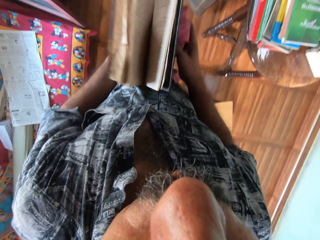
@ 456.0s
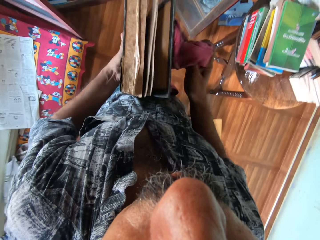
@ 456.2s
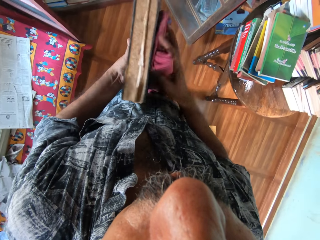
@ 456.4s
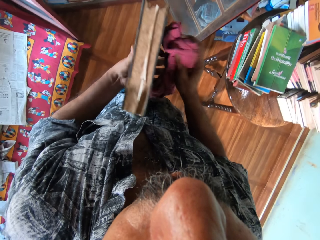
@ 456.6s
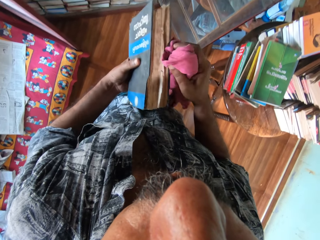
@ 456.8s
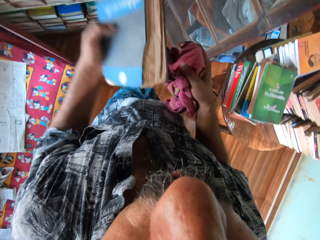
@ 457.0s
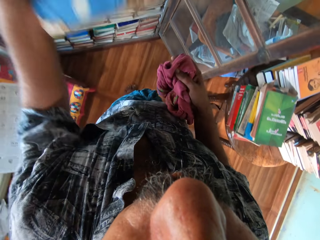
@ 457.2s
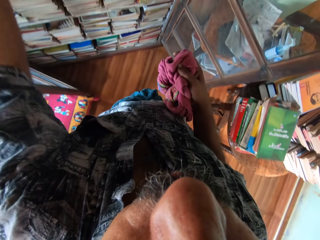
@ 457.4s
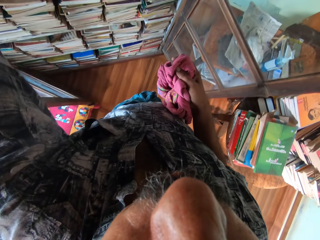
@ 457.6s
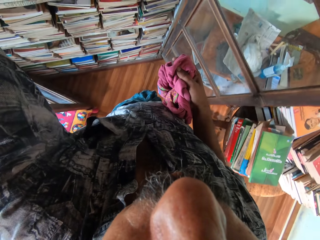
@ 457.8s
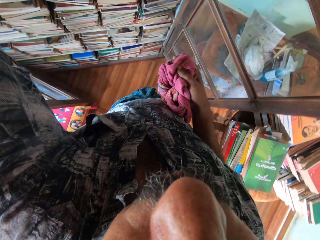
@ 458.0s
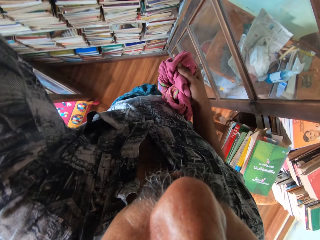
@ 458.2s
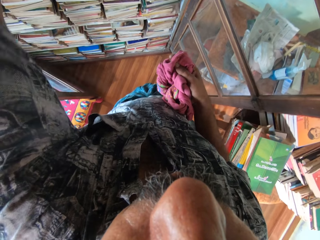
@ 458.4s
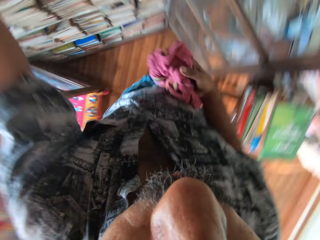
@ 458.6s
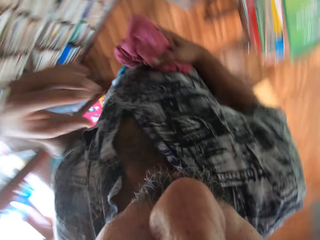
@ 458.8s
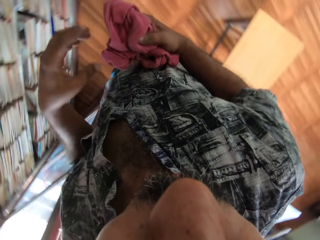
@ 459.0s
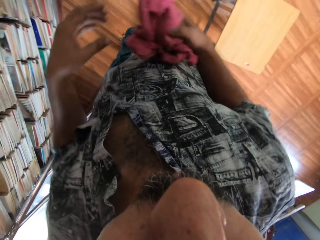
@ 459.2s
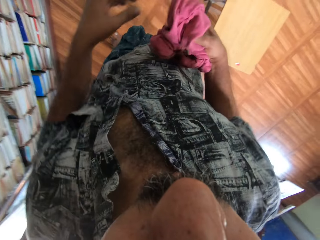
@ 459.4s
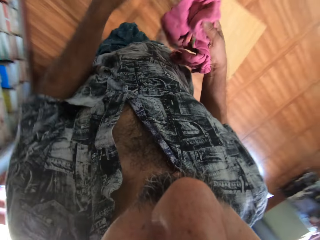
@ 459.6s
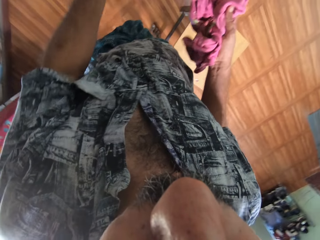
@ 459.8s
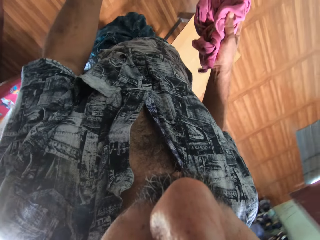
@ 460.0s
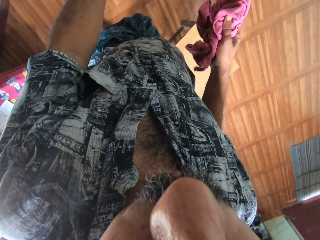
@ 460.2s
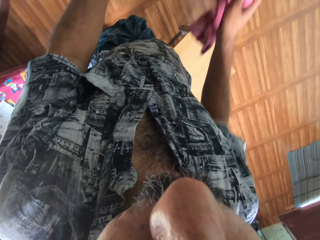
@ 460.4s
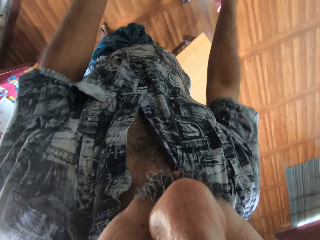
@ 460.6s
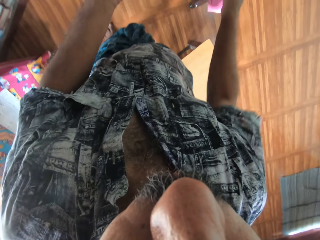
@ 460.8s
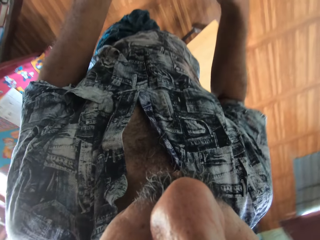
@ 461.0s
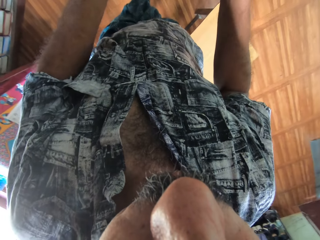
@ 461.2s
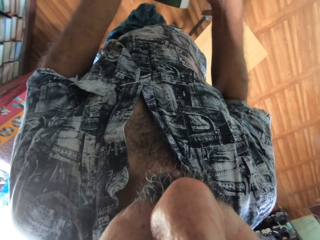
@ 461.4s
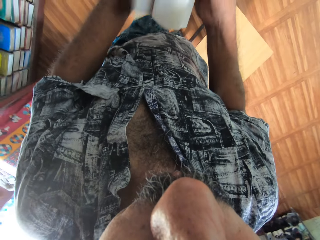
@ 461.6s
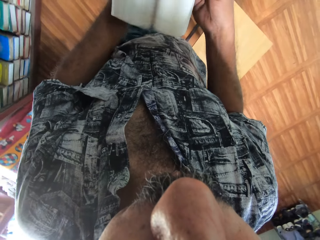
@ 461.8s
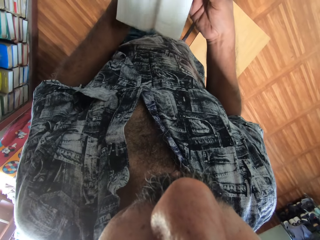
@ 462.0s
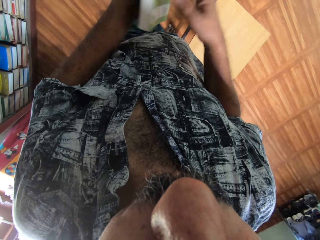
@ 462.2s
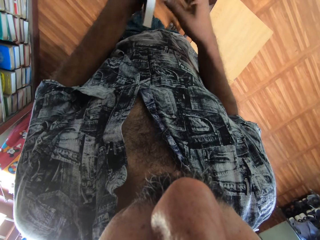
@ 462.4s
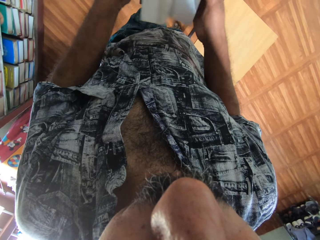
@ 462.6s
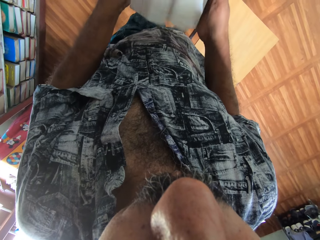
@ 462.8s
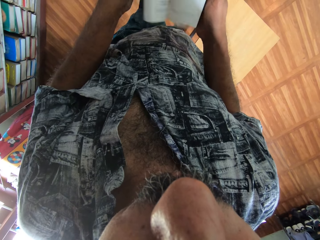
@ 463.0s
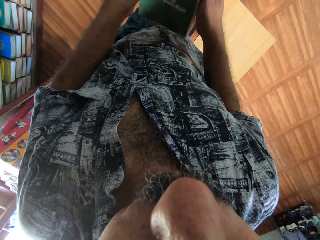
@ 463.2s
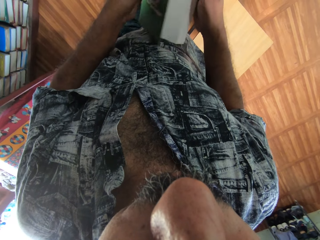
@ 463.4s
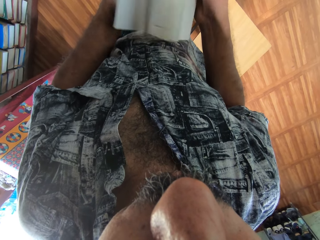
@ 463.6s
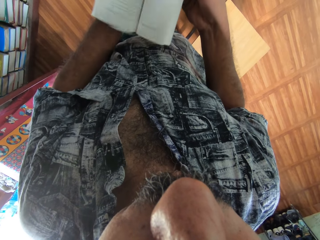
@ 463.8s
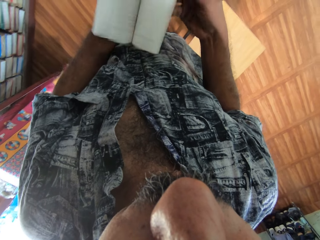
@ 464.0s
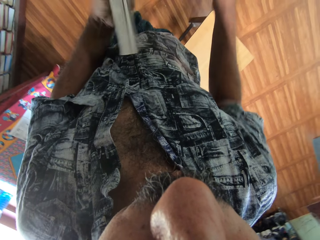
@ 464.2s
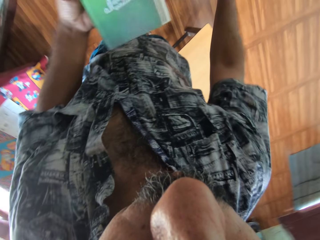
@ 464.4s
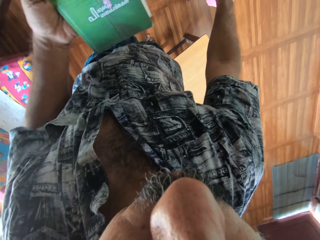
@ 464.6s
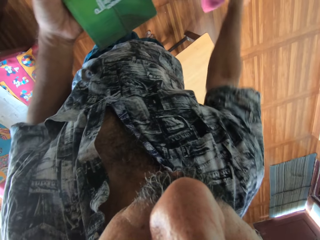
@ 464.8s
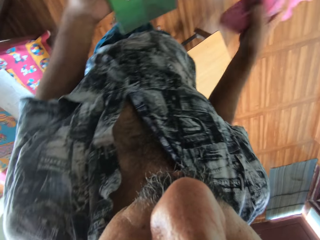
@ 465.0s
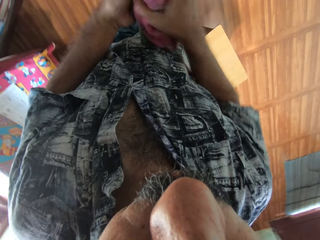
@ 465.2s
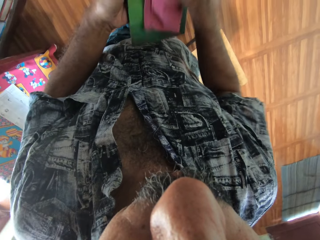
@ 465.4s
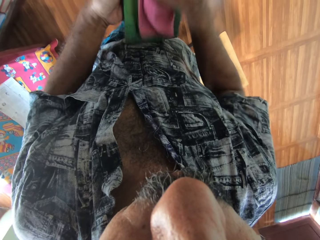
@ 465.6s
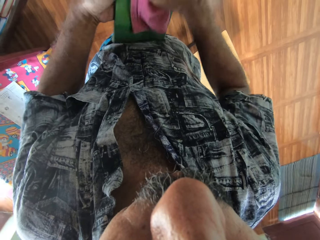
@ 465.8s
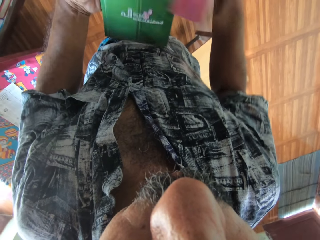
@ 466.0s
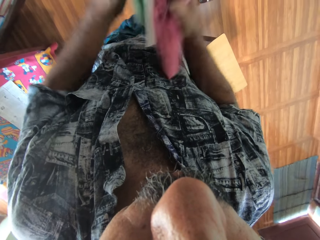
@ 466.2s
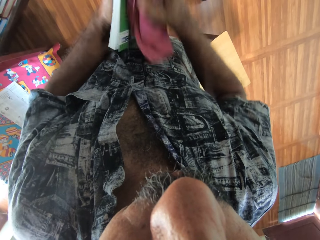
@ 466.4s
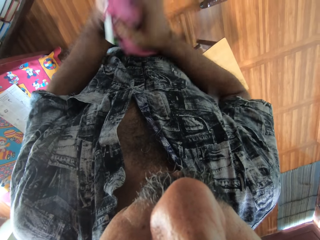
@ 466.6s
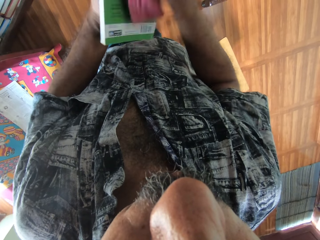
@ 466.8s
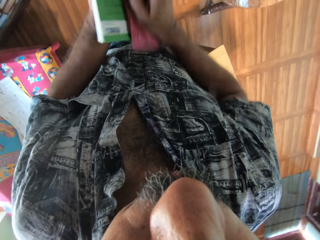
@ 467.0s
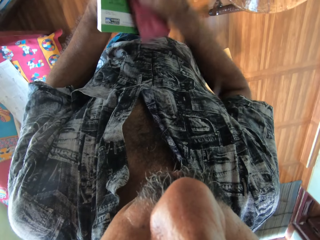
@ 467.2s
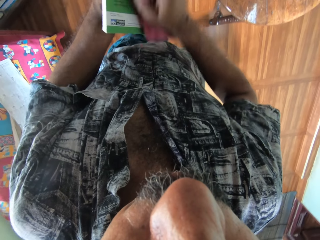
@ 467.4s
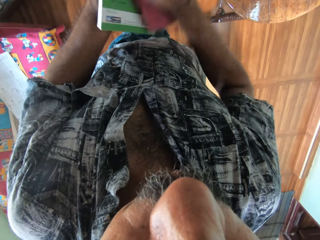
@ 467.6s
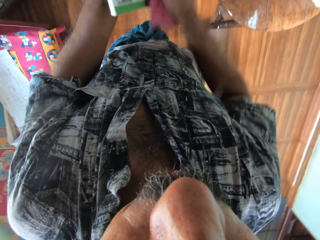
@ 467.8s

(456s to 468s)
The camera wearer puts the book in the bookshelf with his left hand. He picks a book from the top of a table with his left hand. He drops the cloth on the table with his right hand. He flips through the pages of the book with his hands. He opens the book. He picks the cloth from the table with his right hand. He cleans the book with the cloth in his right hand.

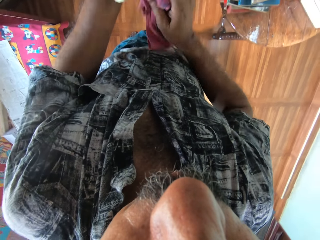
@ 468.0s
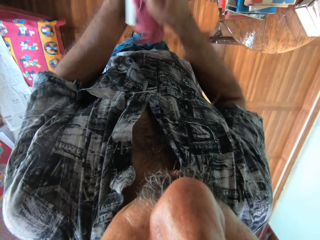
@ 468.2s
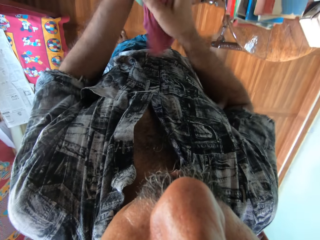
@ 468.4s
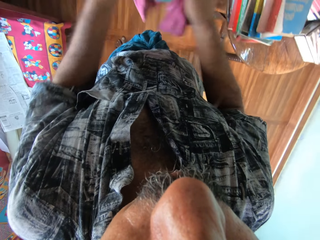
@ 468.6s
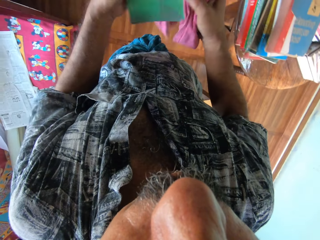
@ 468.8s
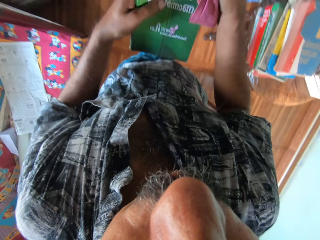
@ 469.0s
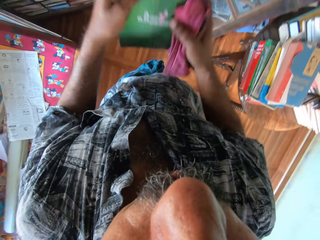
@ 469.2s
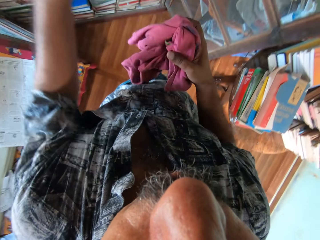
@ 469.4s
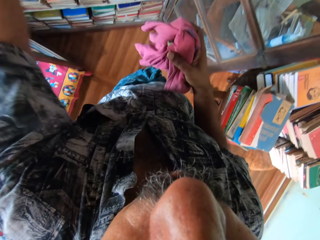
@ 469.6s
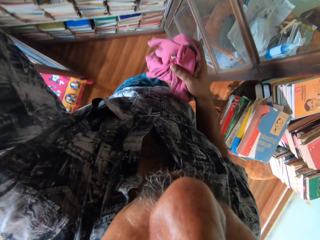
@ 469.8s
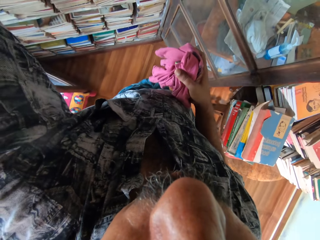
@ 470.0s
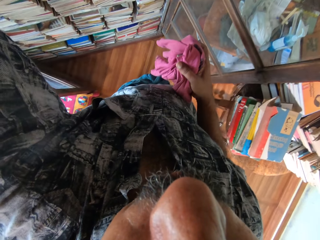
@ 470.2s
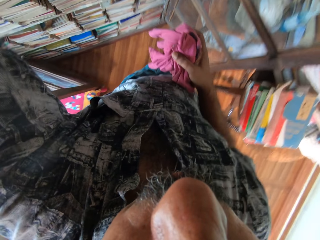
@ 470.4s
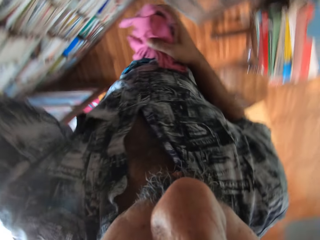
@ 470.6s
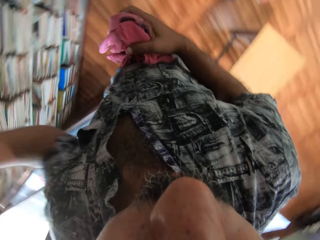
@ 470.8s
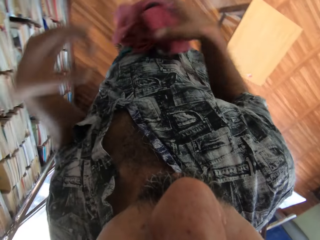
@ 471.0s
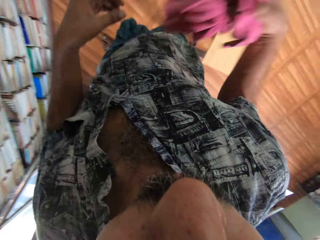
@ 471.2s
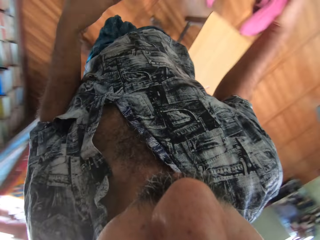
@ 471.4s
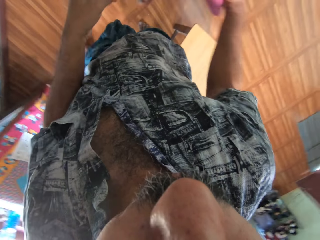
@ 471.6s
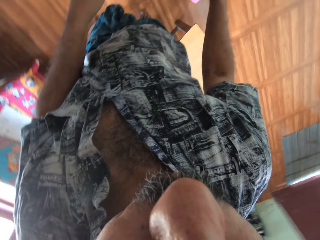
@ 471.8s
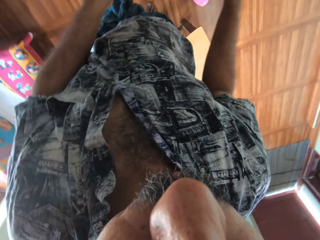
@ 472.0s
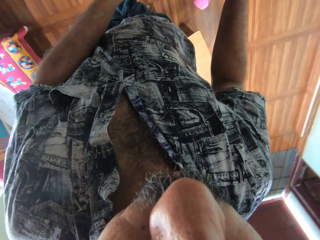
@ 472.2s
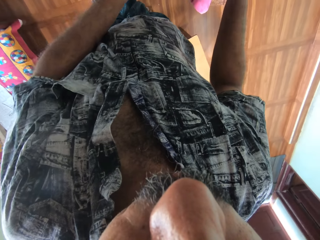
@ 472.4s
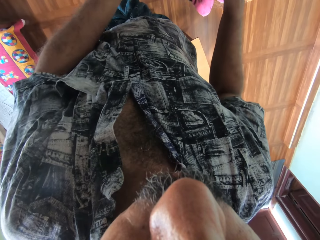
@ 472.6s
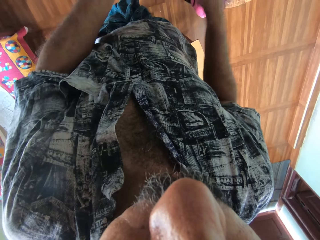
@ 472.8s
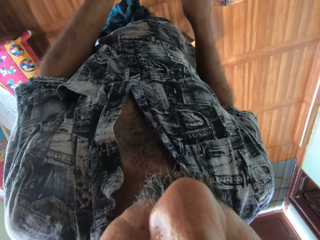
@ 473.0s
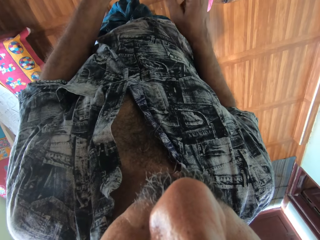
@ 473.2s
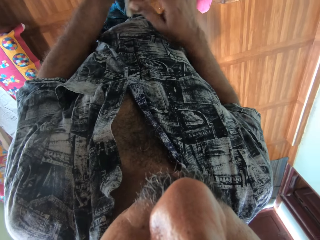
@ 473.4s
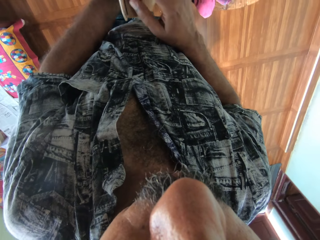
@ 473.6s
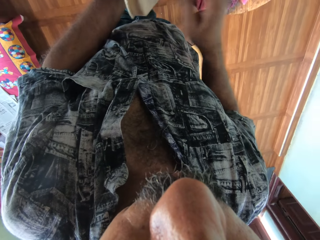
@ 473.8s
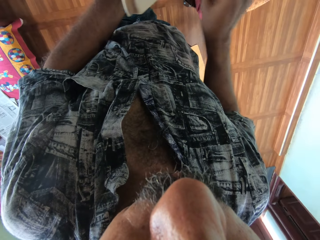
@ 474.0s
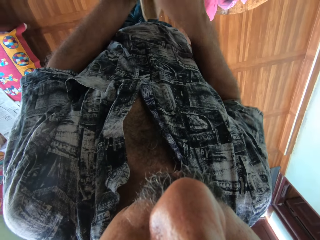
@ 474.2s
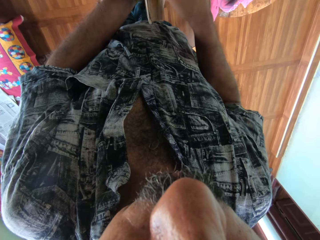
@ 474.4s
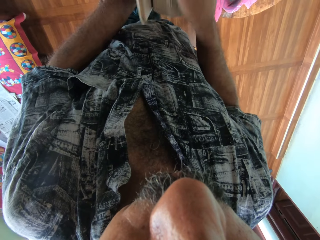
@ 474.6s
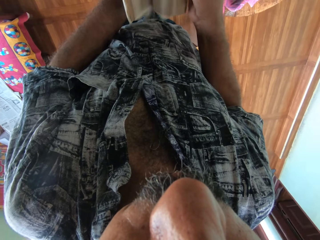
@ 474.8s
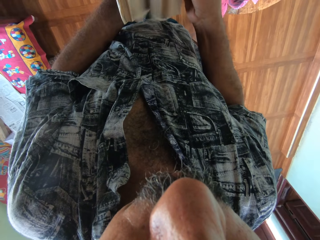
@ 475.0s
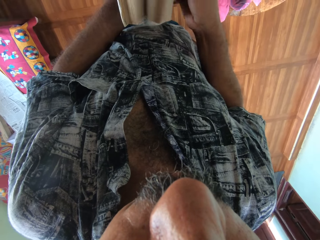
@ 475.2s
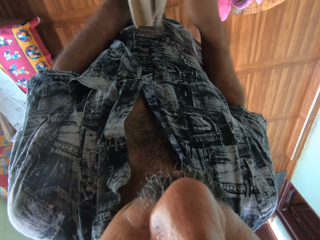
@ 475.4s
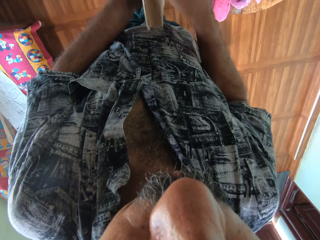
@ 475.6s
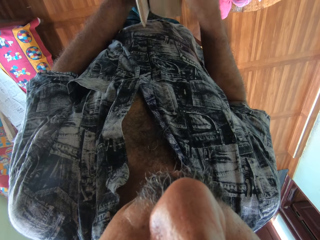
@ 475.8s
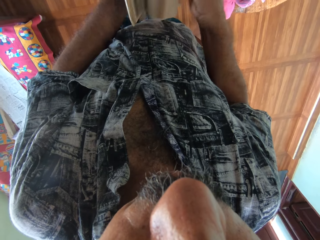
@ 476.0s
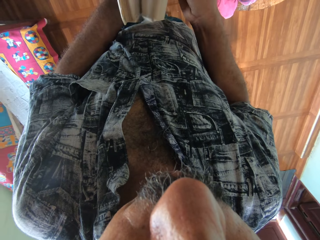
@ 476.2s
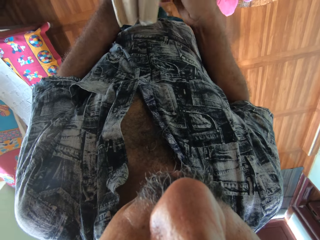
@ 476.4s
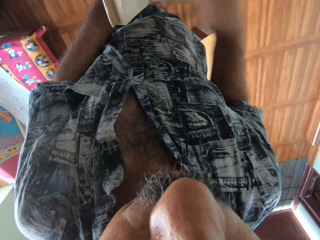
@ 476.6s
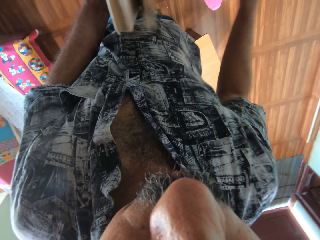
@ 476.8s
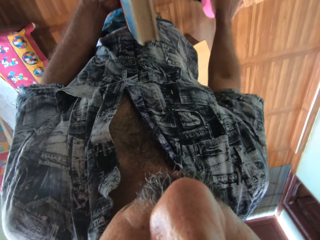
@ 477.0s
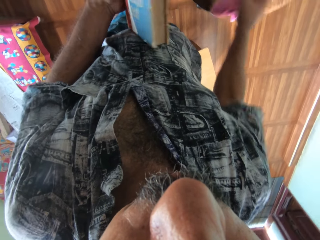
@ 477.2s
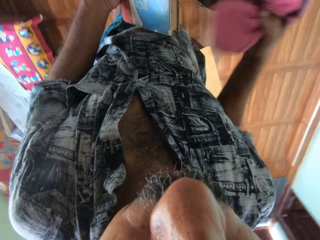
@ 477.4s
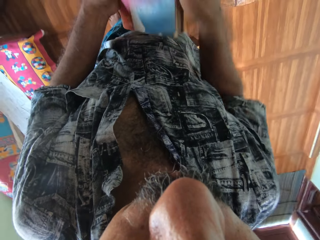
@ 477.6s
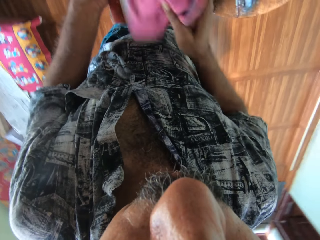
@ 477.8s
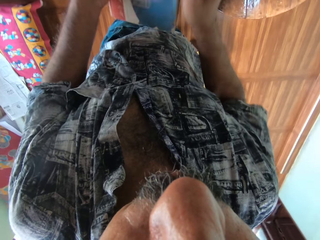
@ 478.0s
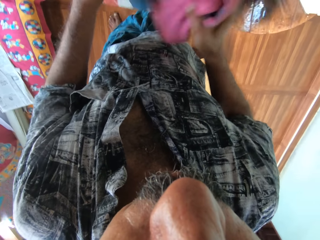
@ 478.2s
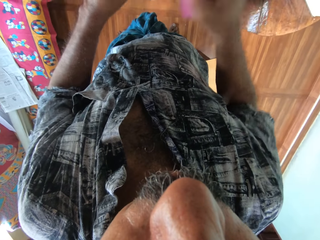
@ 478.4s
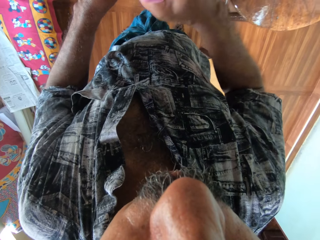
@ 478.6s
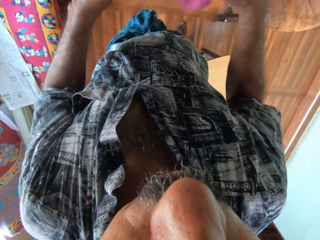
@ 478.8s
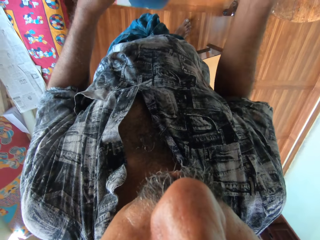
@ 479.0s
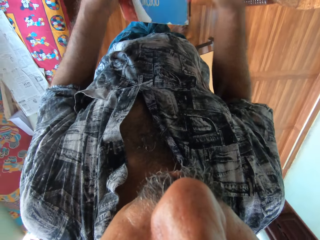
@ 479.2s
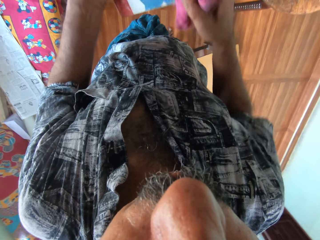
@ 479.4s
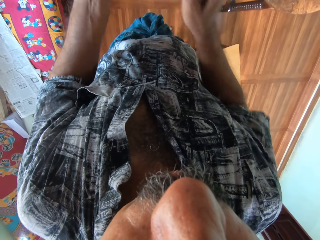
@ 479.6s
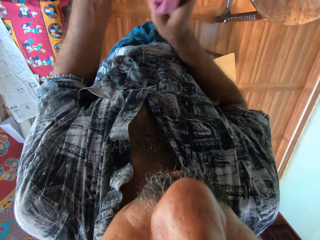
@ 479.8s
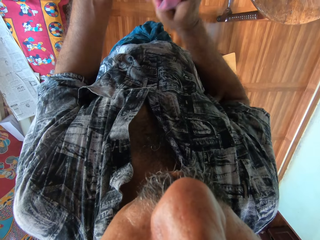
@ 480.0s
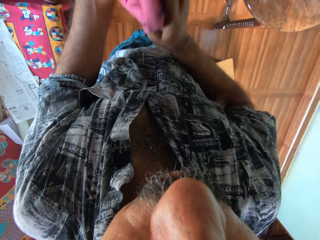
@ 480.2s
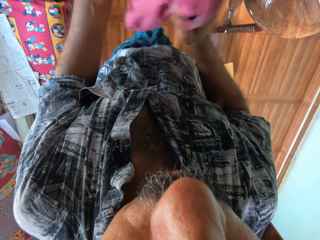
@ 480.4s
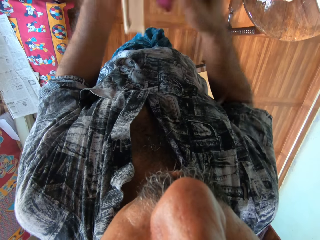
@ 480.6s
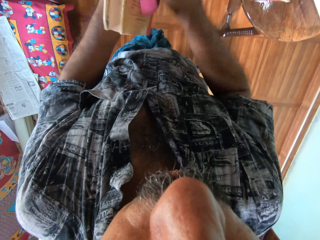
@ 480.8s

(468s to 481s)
The camera wearer puts the book in the bookshelf with his left hand. He puts the cloth on the table with his right hand. He picks a book from the top of the table with his left hand. He opens the book. He flips through the pages of the book with his hands. He picks the cloth from the table with his right hand. He cleans the book with the cloth in his right hand.
